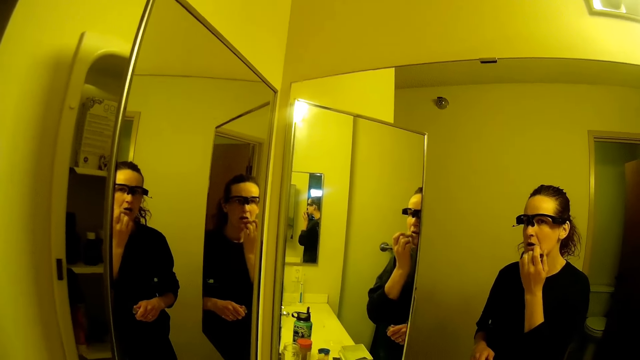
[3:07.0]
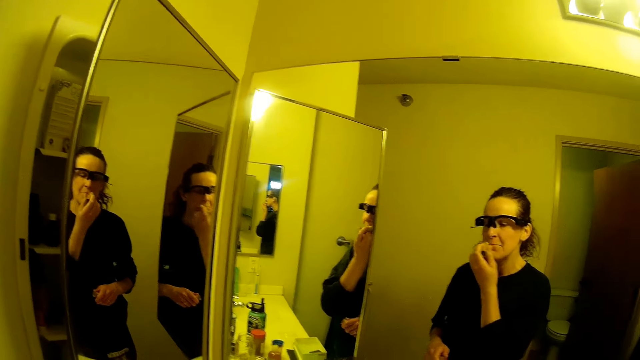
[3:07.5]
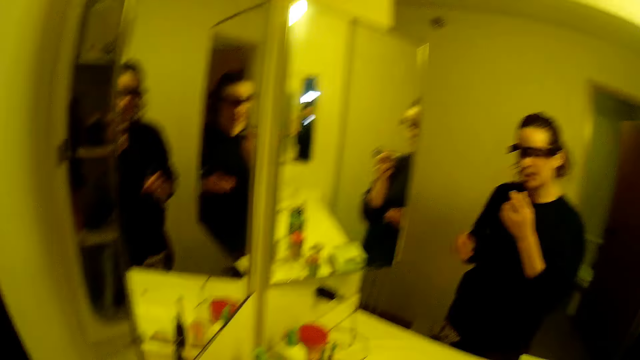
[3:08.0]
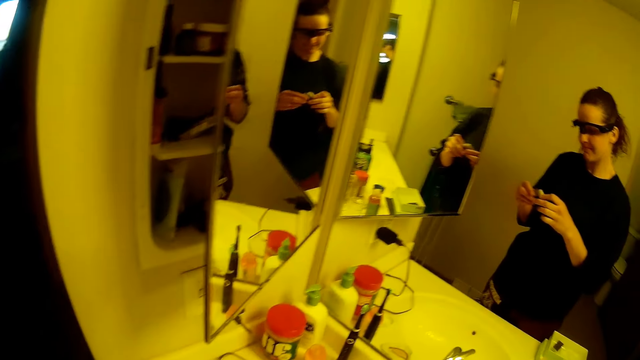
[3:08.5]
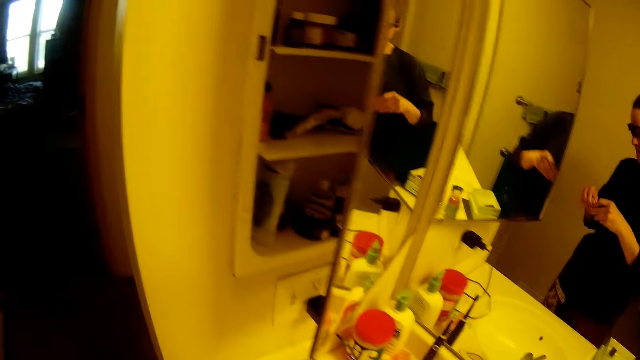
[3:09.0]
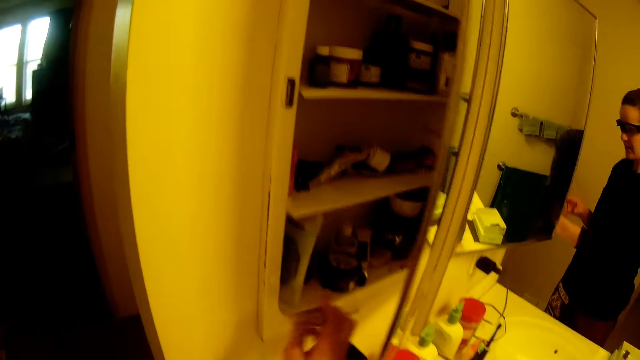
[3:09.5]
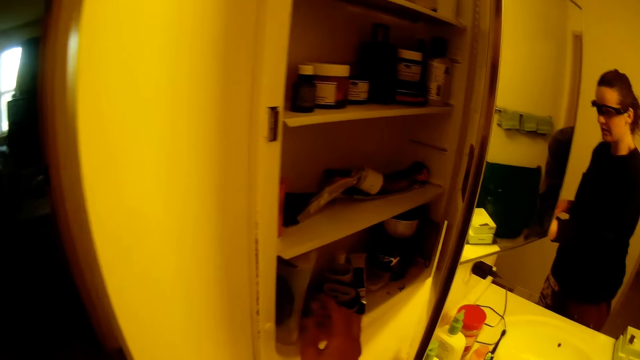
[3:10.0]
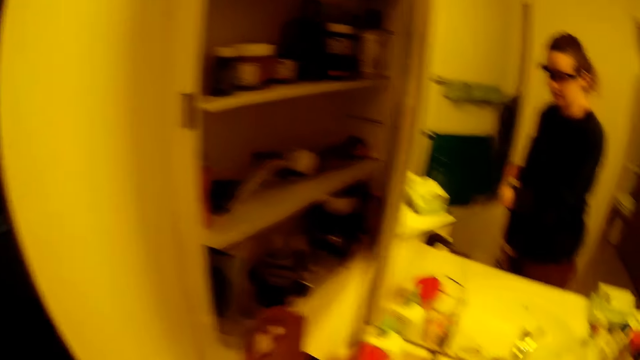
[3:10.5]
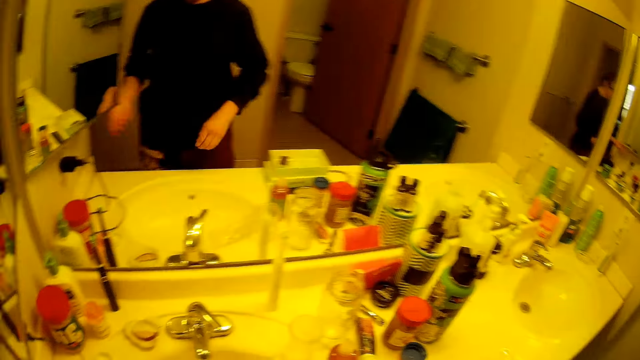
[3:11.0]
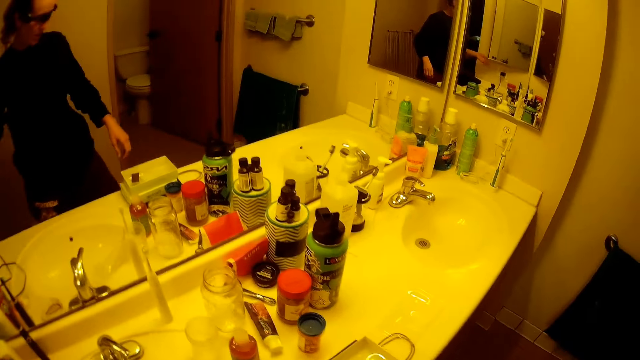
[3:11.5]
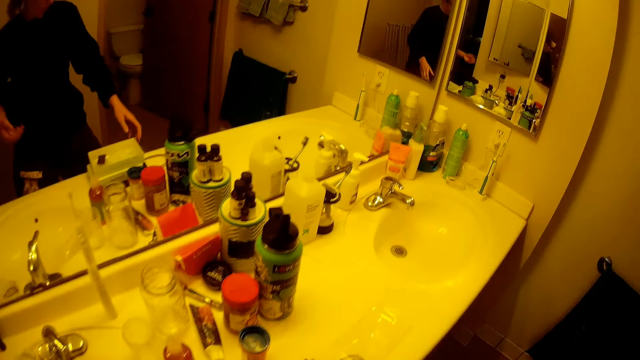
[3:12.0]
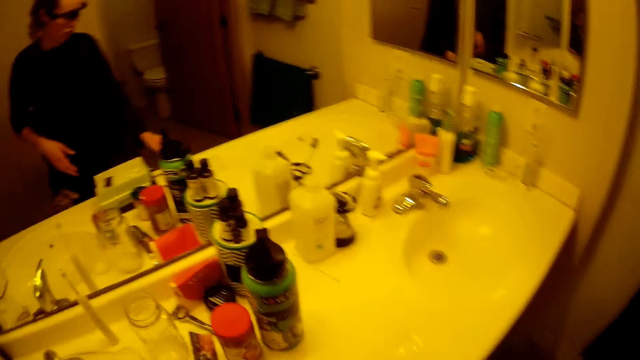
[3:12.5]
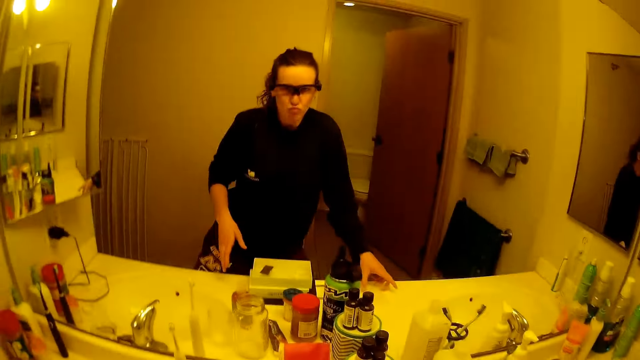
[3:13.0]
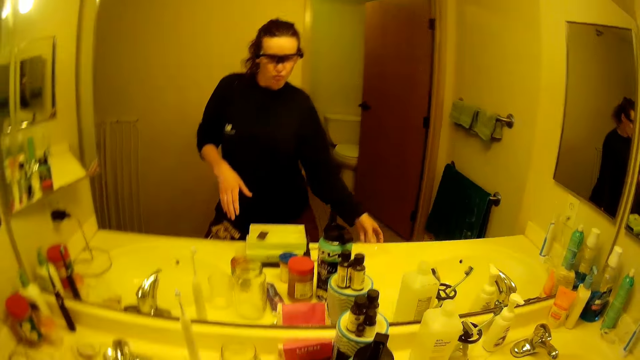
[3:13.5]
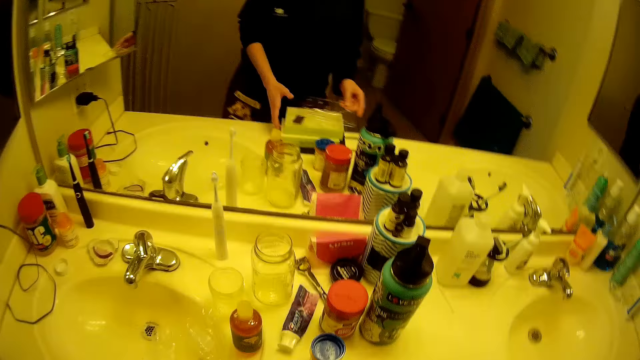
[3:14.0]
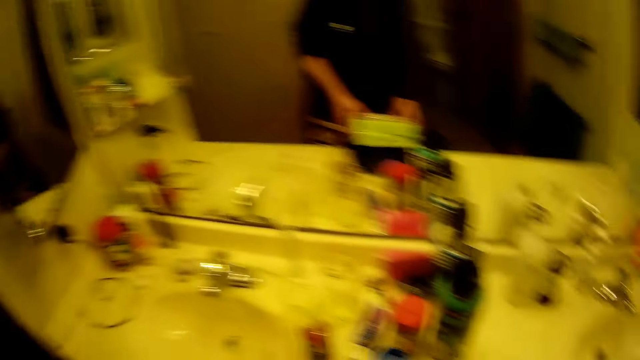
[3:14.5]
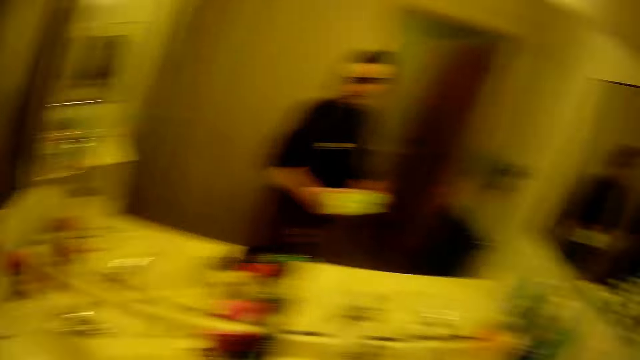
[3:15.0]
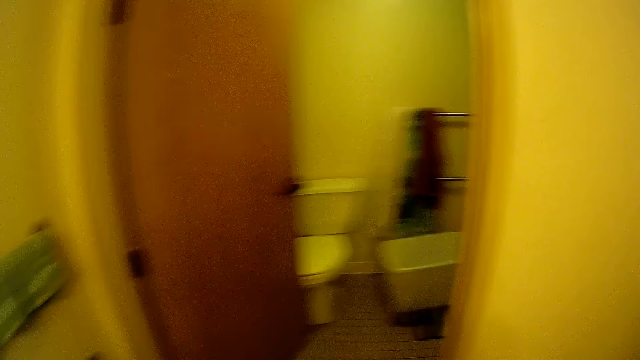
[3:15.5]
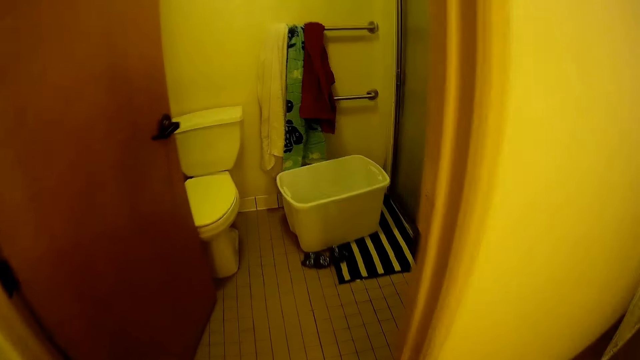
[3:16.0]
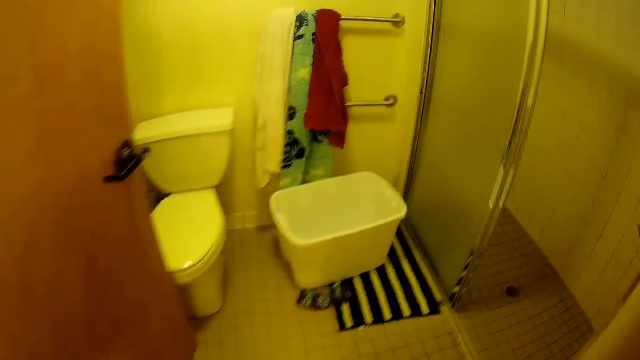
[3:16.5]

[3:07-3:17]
The camera wearer puts the lipstick in the shelf. They pick the empty case of the electric nail trimmer. They try some dance move. They take the packets.

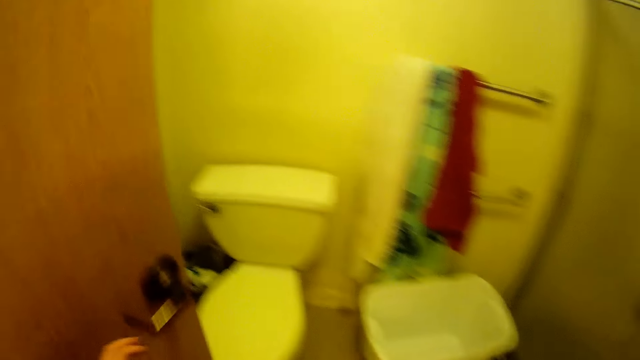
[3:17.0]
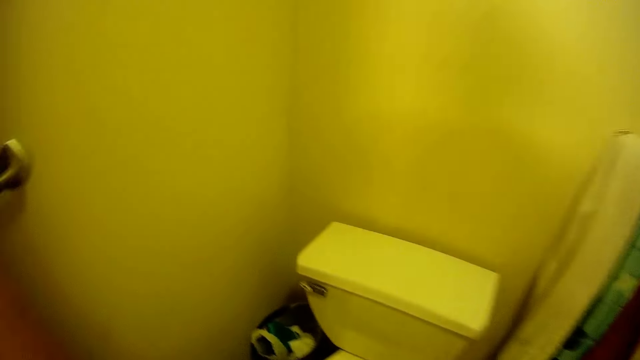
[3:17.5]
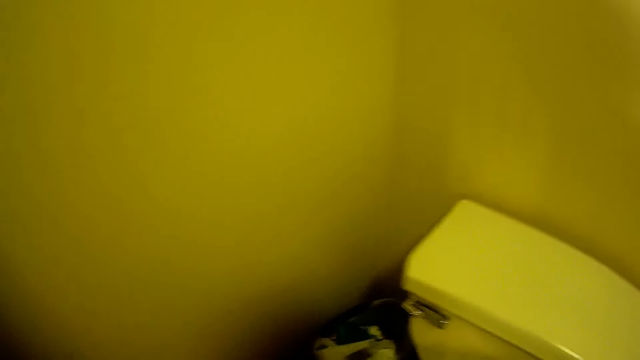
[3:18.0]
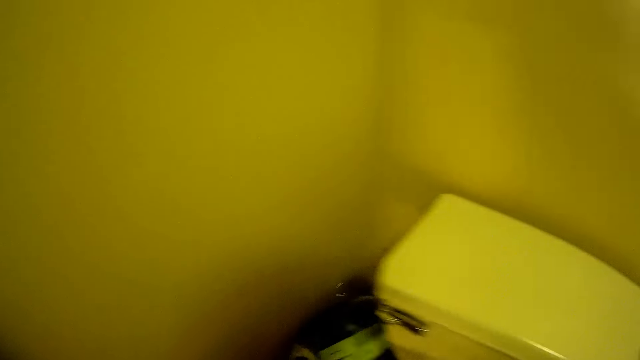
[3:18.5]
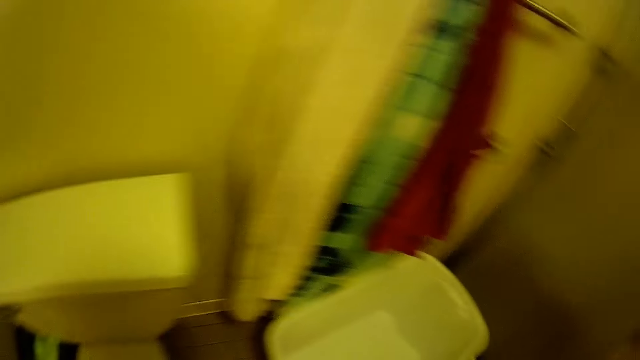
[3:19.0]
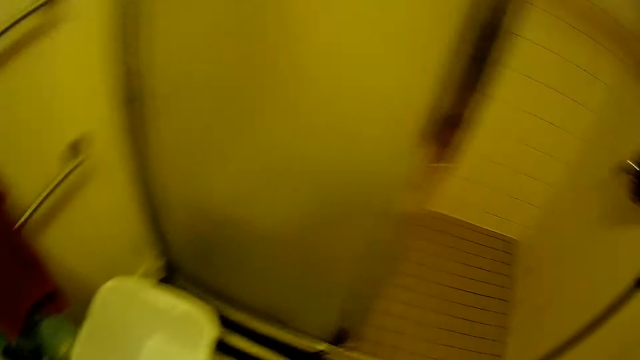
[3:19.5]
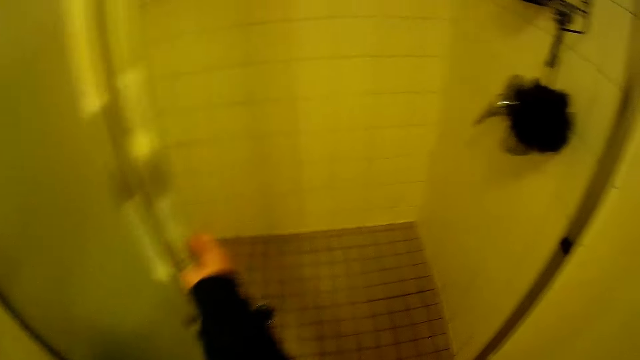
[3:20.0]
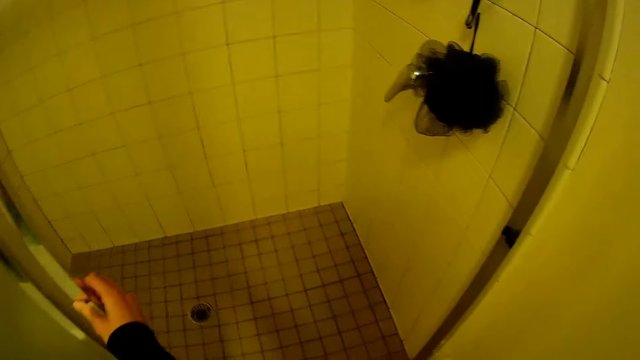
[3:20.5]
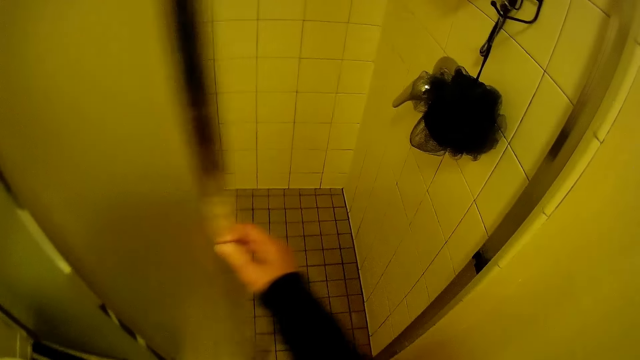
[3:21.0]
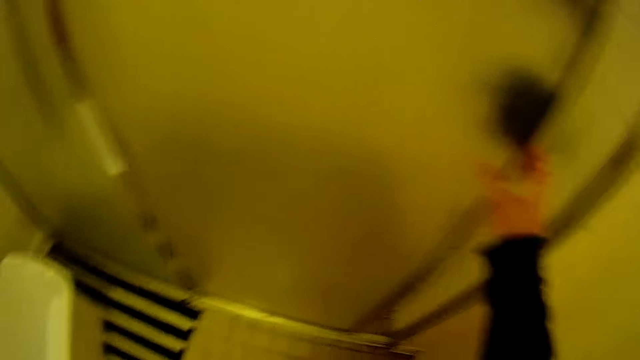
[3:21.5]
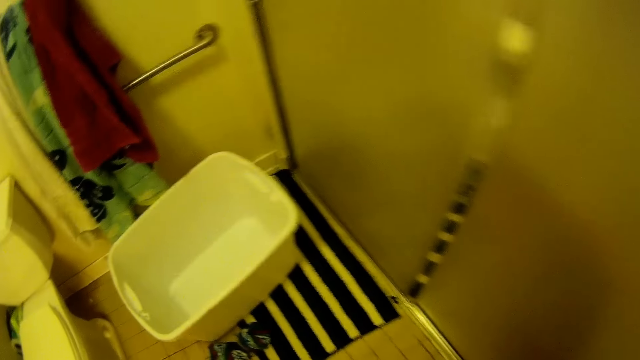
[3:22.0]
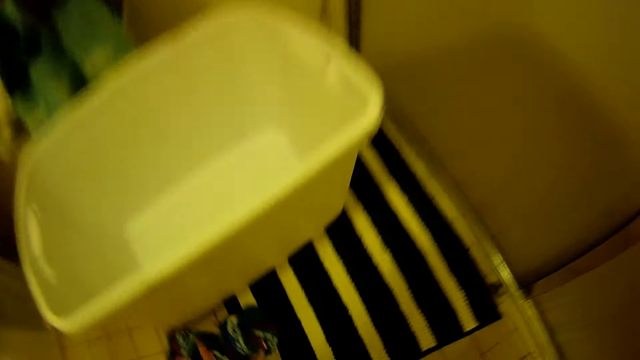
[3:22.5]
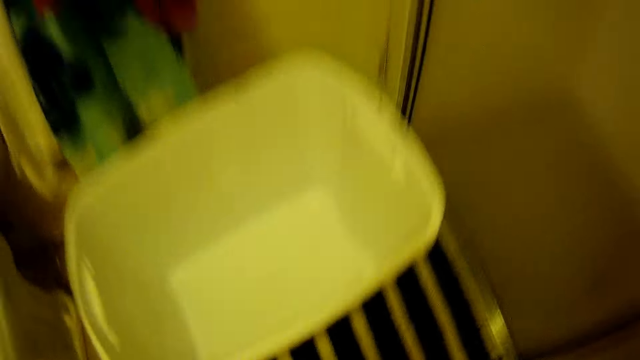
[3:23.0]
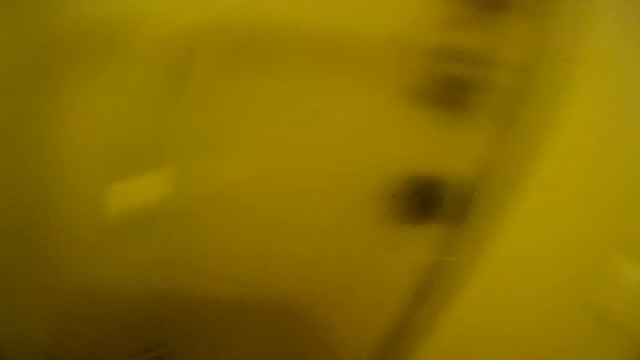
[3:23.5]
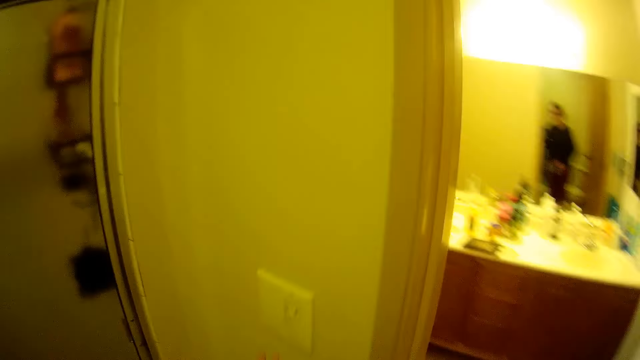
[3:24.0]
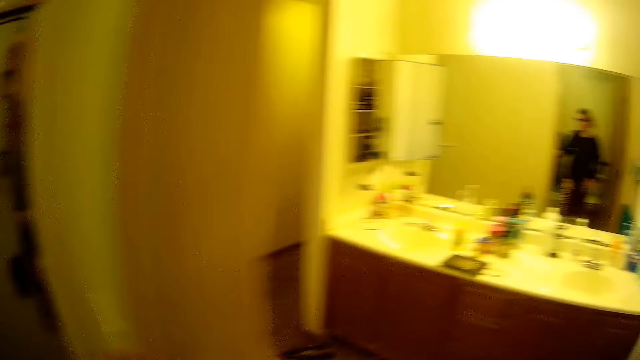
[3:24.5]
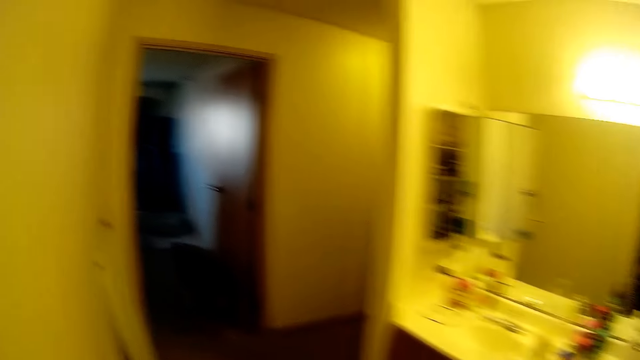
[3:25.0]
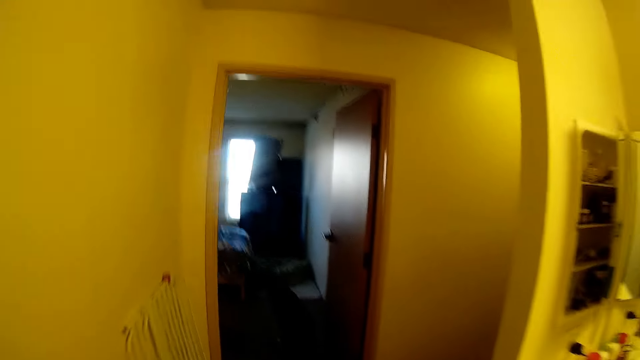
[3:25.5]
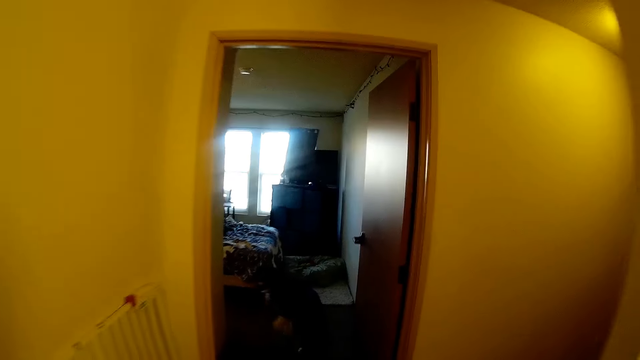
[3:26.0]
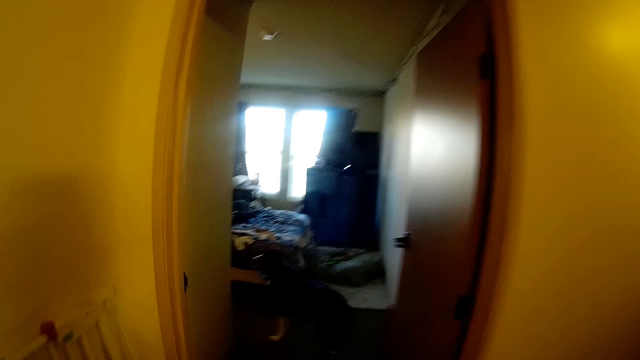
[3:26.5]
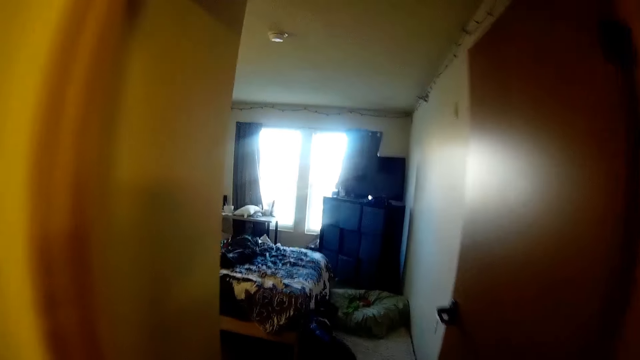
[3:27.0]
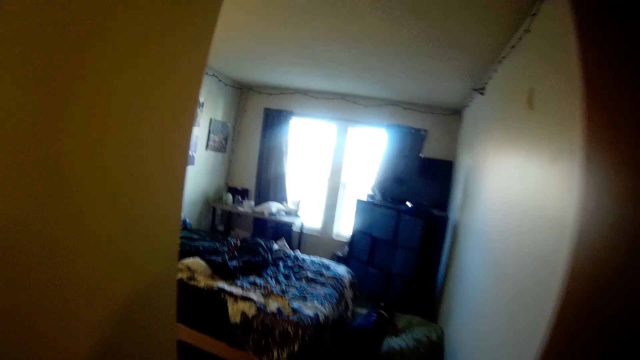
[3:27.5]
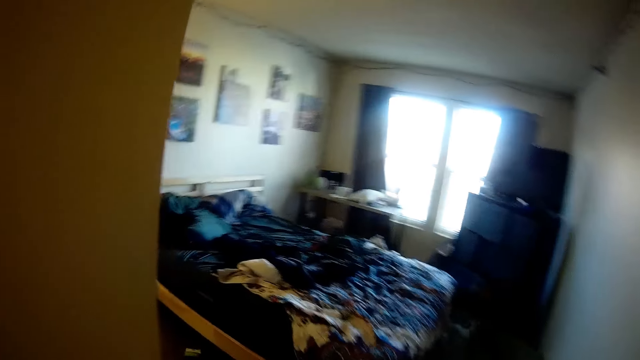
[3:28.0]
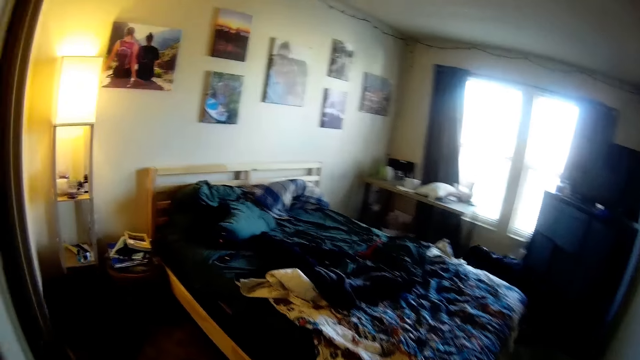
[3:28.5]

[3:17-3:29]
The camera wearer walks in the washroom. He trashes the empty case of the electric nail trimmer using the trash can in the toilet. He puts the packets in the paper bag. He closes the bathtub door. He picks a pair of socks from the floor with his hand. He walks into the bedroom.
